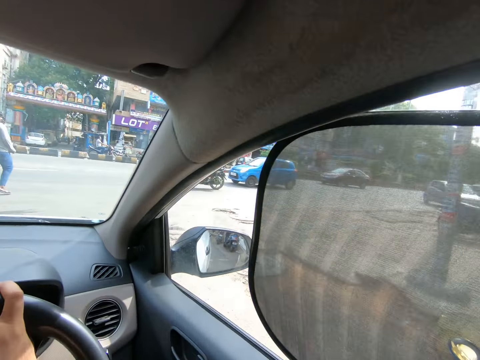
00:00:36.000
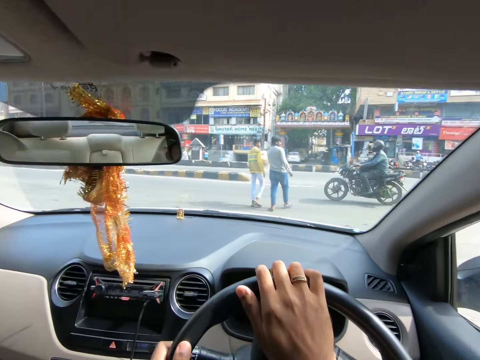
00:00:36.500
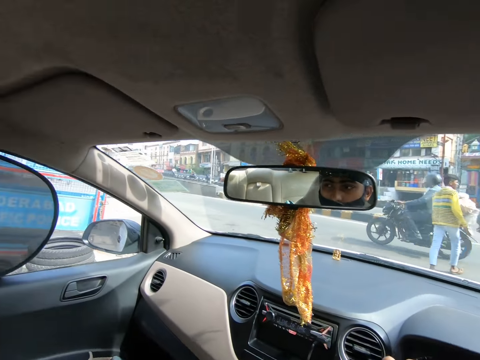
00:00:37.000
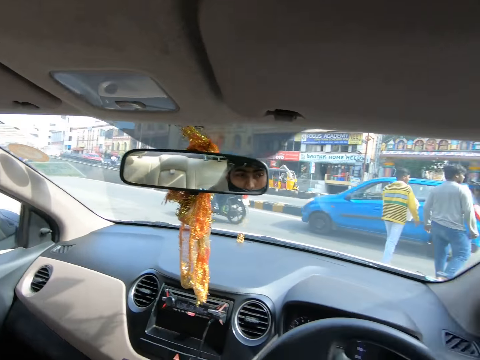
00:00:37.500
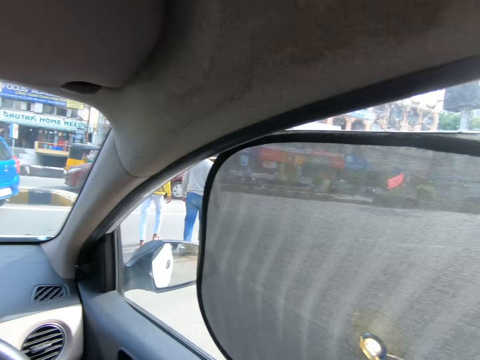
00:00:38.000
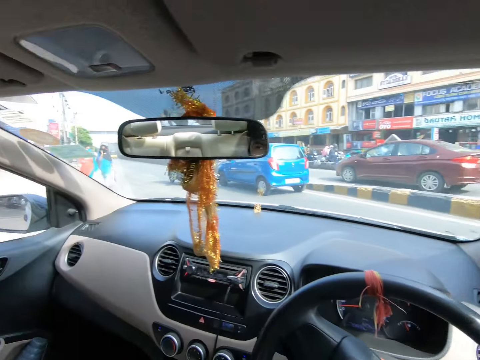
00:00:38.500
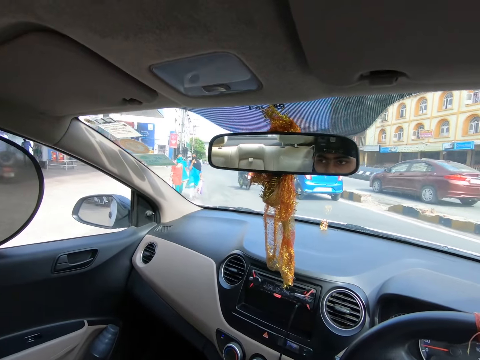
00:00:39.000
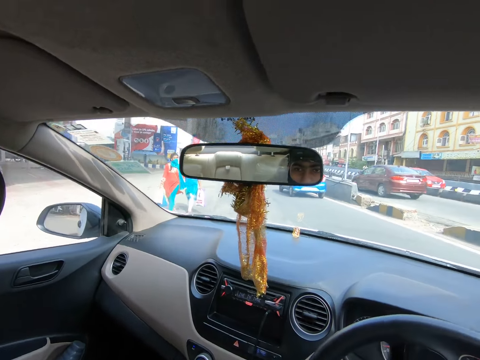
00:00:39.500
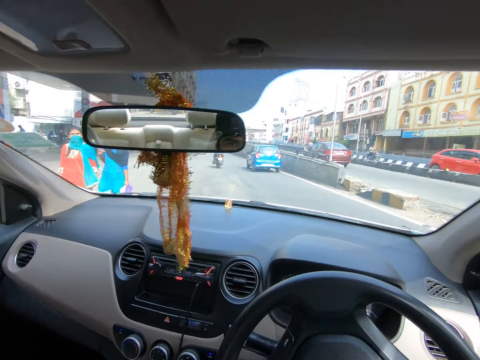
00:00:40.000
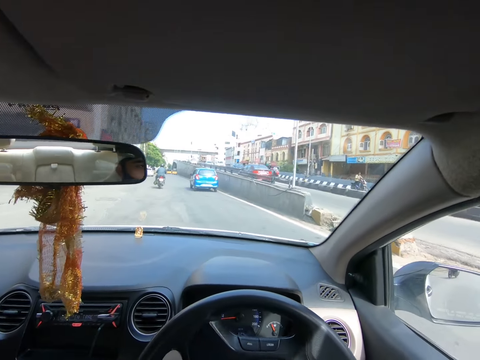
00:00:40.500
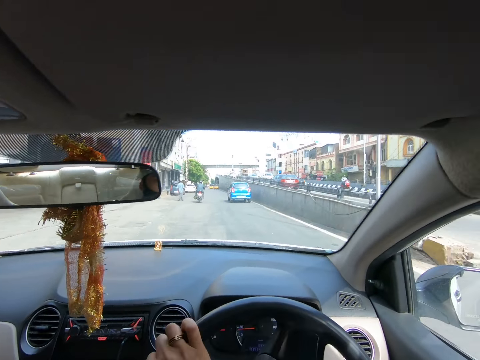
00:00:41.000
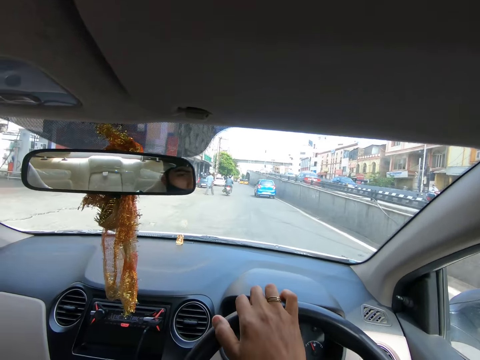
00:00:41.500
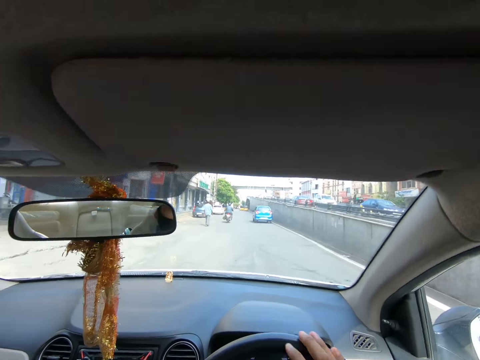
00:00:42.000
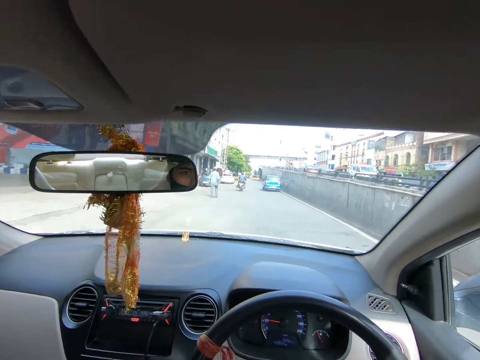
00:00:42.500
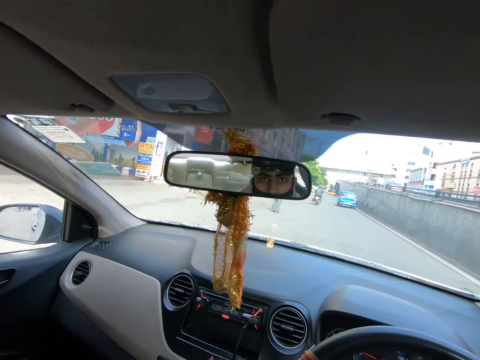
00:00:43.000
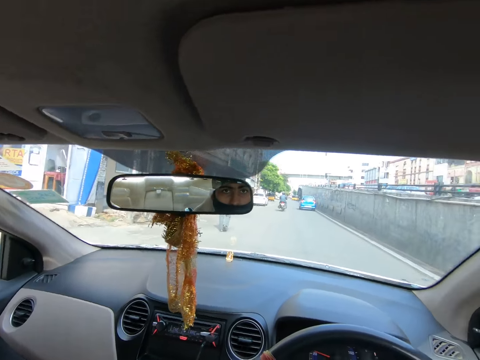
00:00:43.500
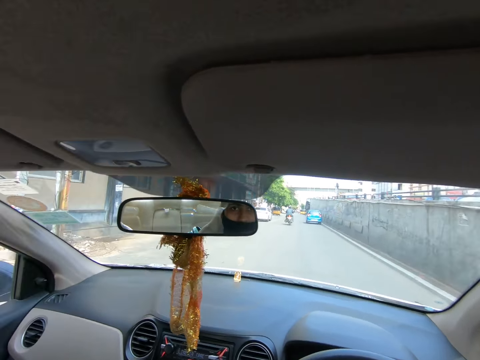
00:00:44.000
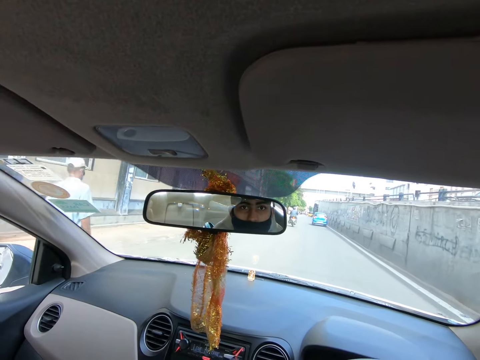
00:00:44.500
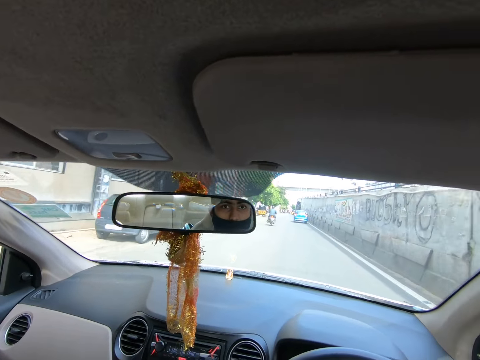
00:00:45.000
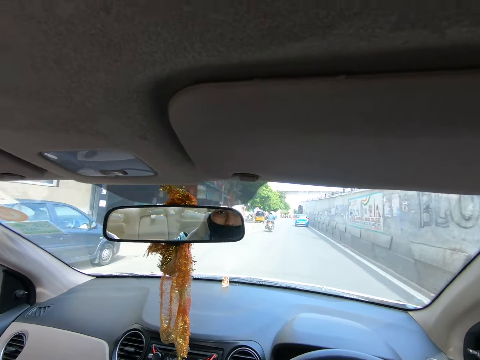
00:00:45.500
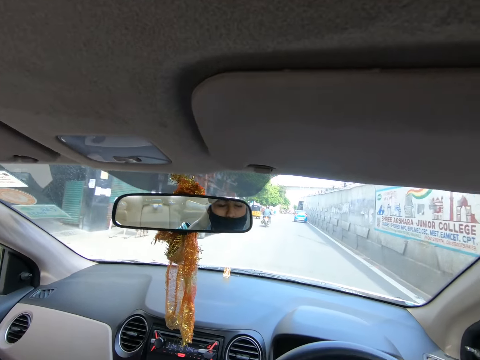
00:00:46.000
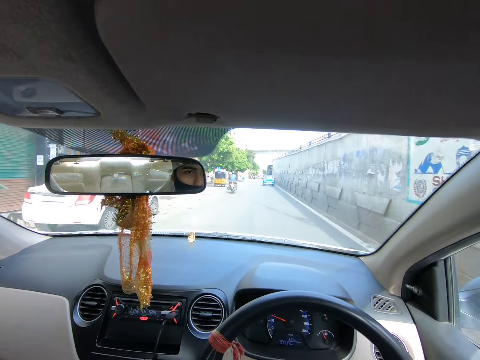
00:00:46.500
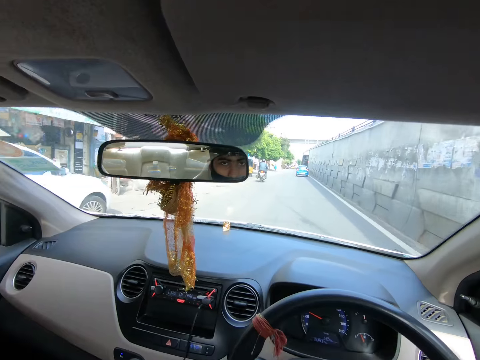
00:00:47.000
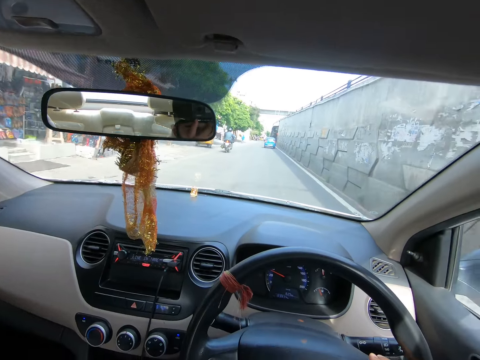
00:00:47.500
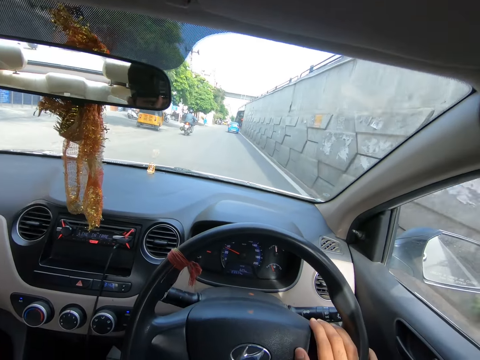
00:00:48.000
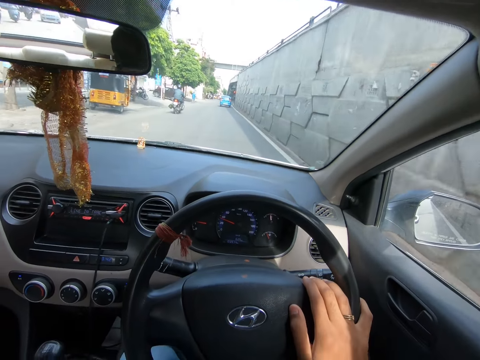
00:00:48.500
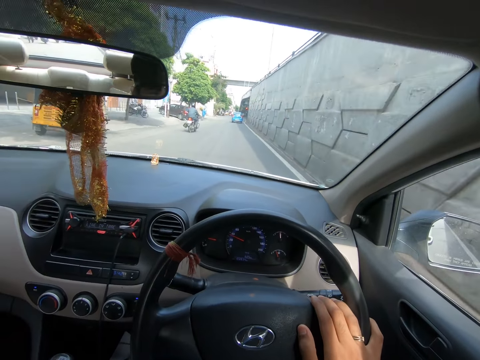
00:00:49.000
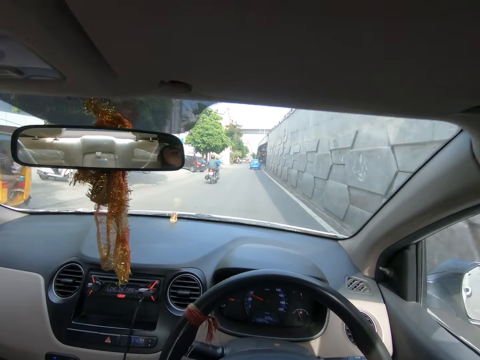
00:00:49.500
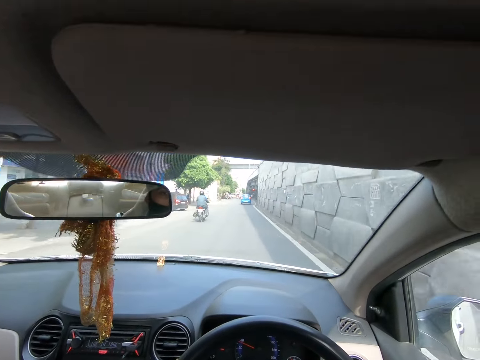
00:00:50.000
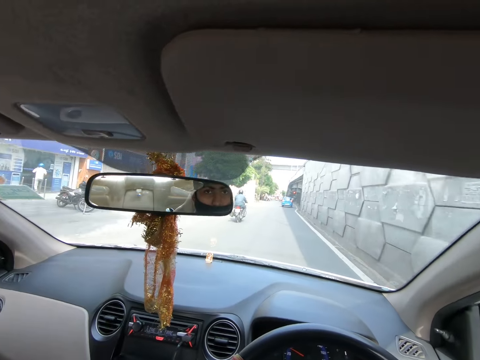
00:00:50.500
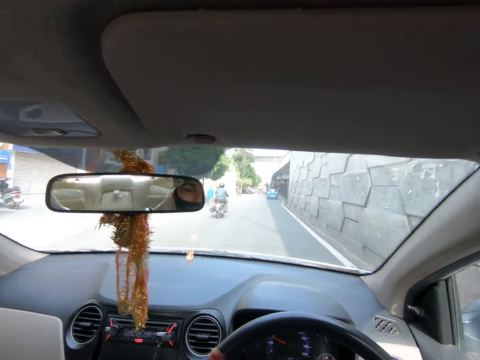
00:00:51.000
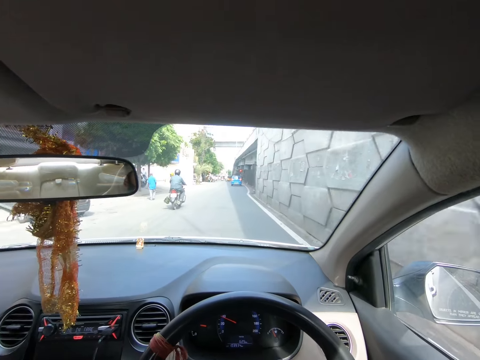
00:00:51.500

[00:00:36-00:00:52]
A motorcycle drives past the camera wearer. A car drives past the camera wearer. The camera wearer drives past a man and another man. They look around the car. They drive past a woman and another woman. They drive the car. They drive past another man, a car, another car and a tricycle.

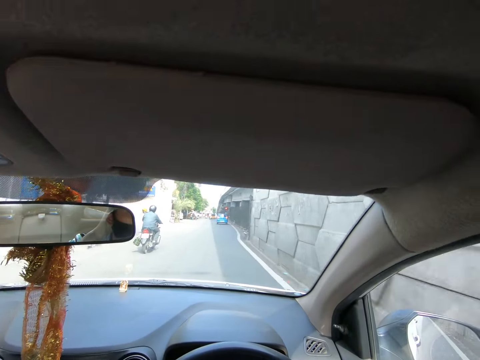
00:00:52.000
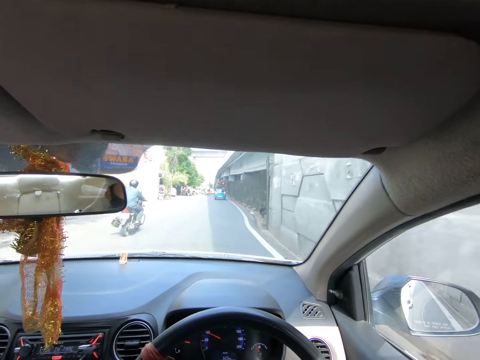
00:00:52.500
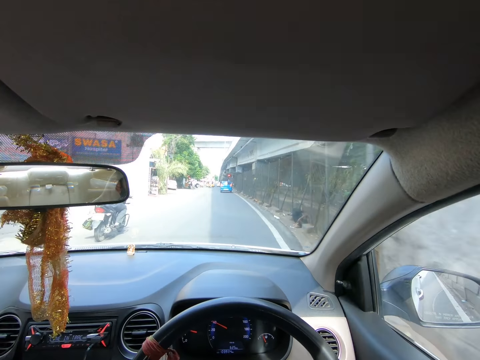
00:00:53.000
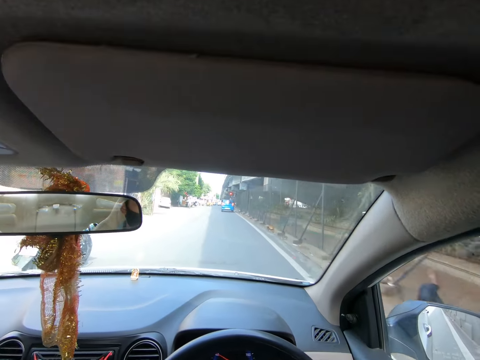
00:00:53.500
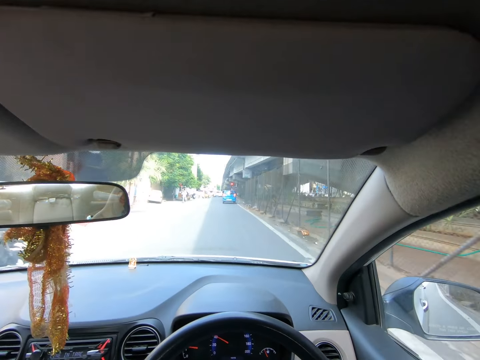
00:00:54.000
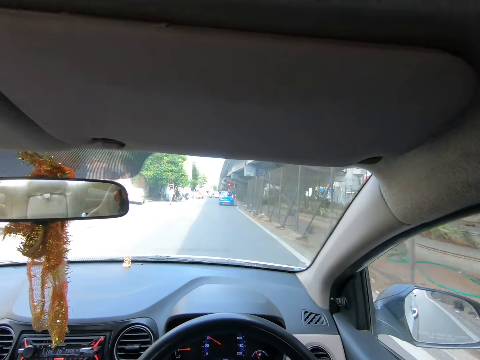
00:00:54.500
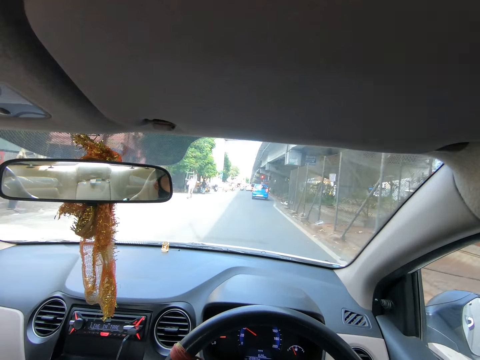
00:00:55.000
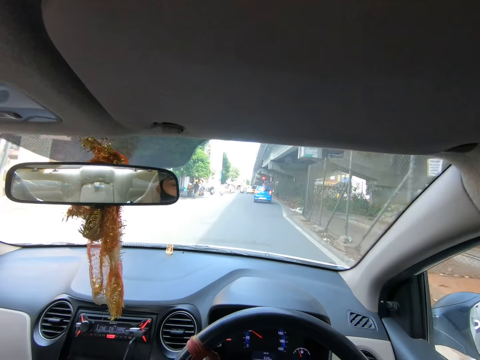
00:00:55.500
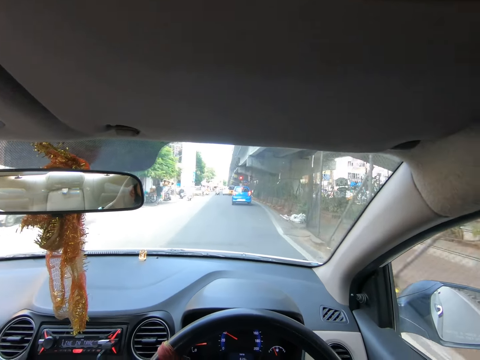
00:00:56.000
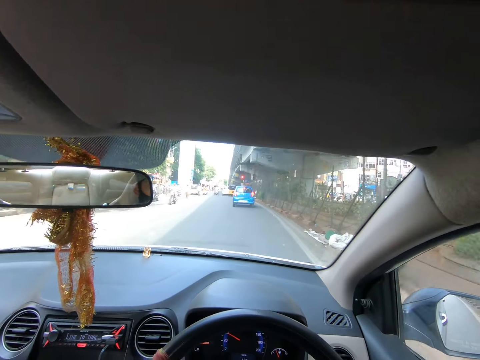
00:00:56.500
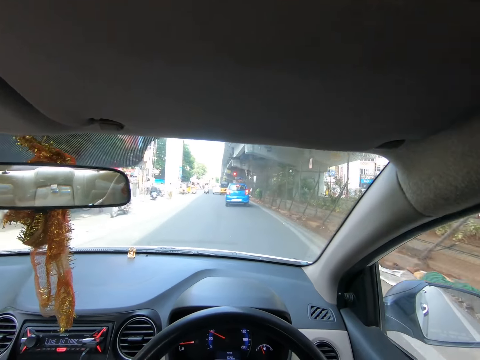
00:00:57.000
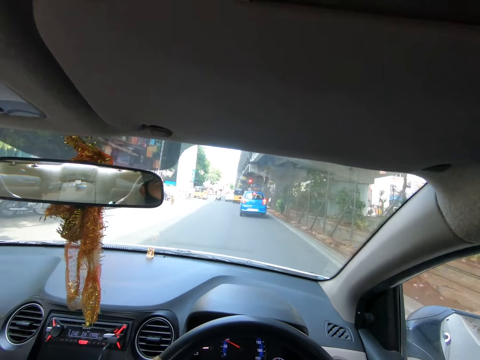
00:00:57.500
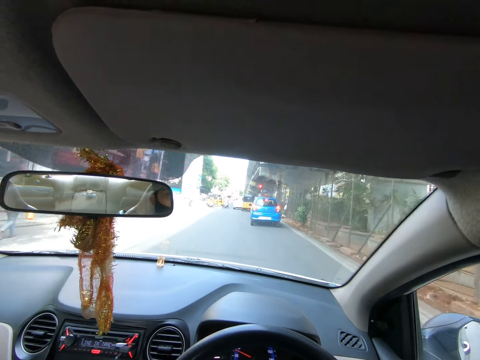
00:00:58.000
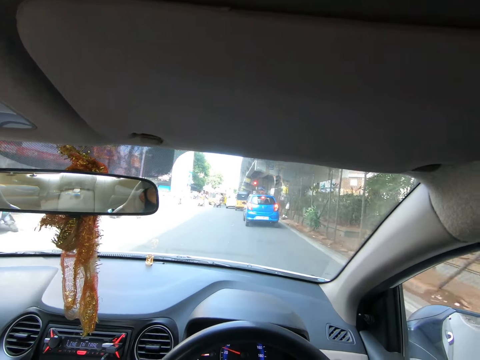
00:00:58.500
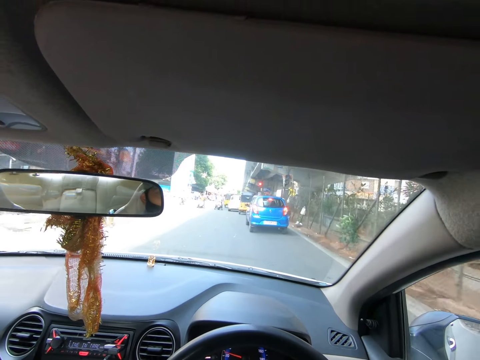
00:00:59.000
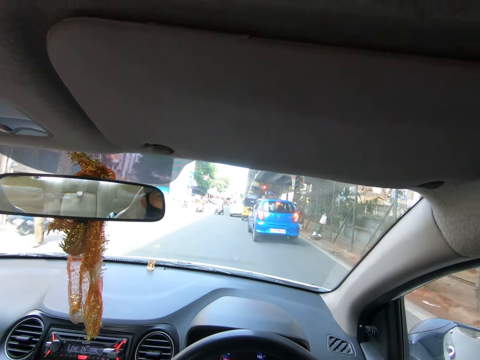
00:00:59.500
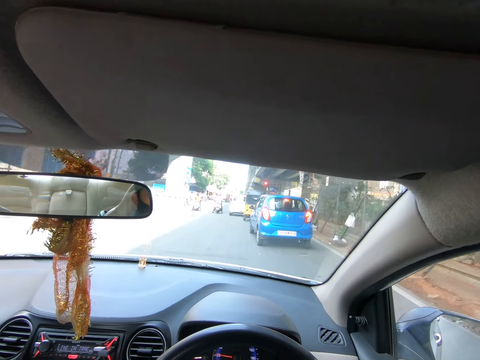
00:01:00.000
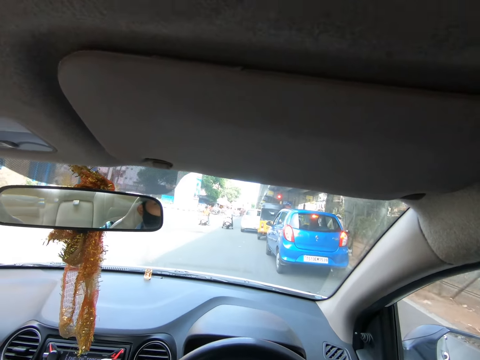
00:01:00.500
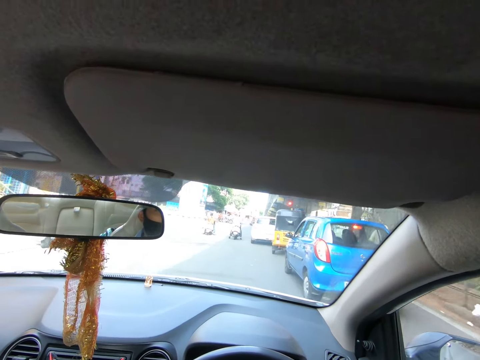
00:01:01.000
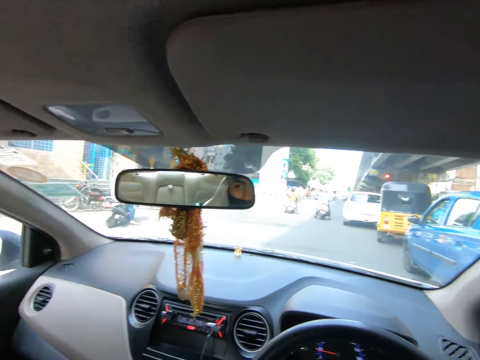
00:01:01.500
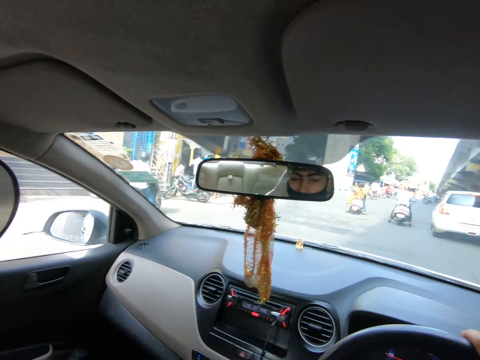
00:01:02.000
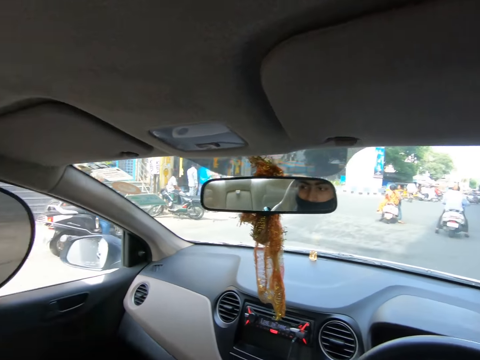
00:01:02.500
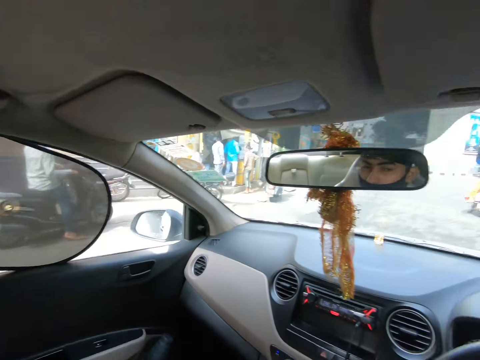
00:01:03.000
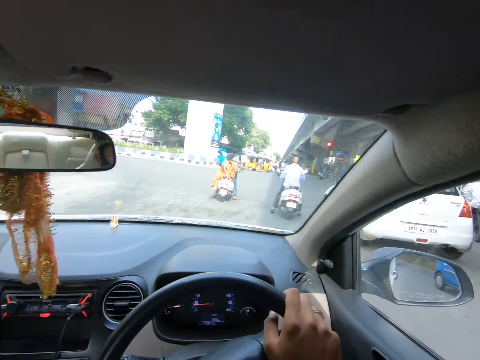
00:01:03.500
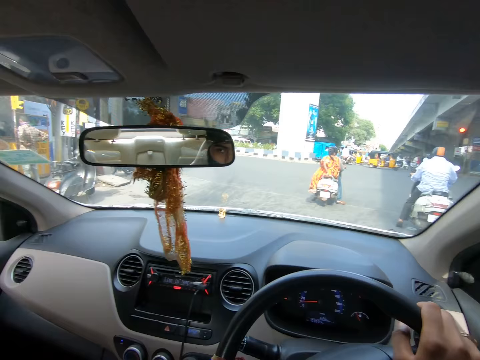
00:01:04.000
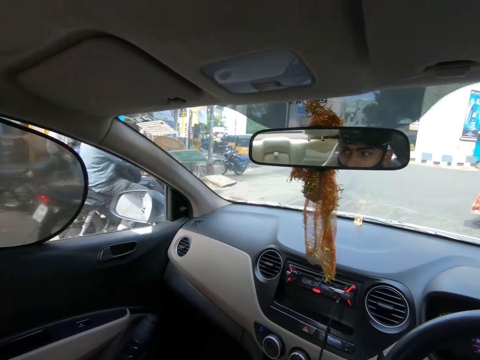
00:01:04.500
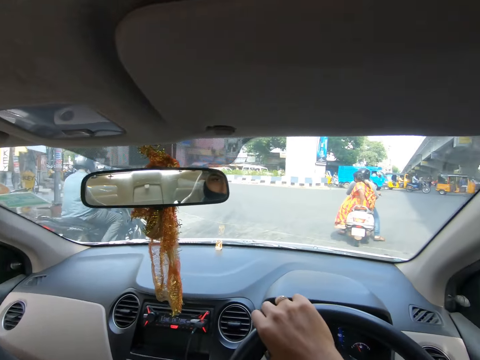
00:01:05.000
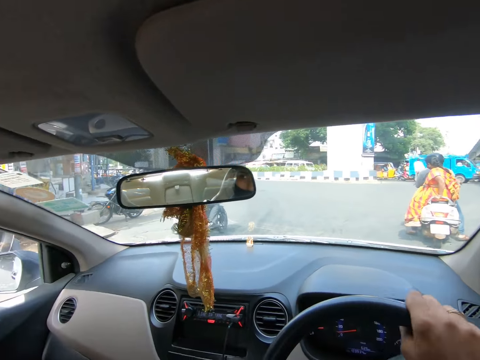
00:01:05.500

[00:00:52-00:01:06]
The camera wearer drives past a motorcycle. They drive past another motorcycle, a car and another motorcycle. Another motorcycle drives past the camera wearer.
